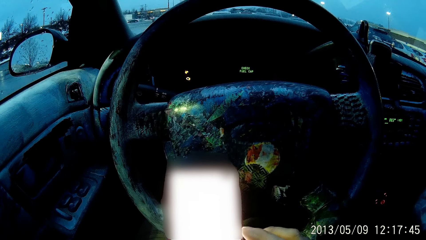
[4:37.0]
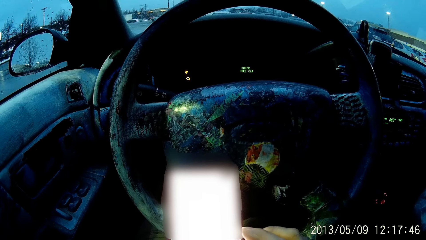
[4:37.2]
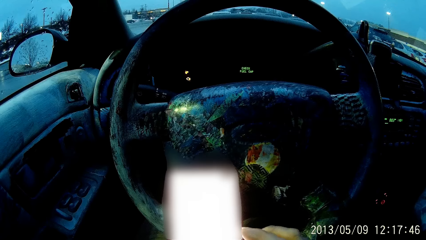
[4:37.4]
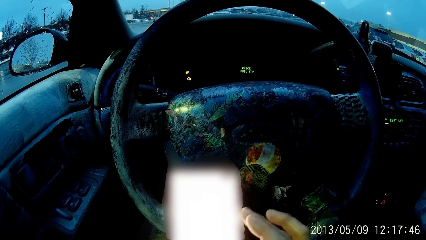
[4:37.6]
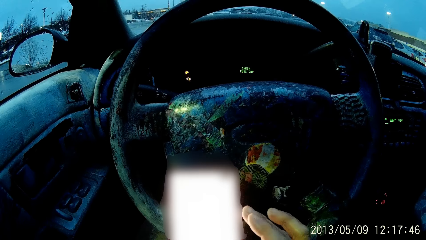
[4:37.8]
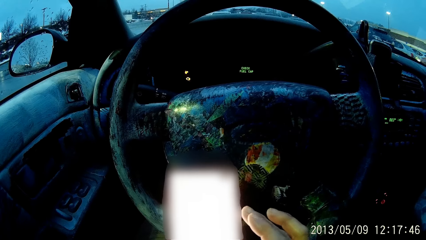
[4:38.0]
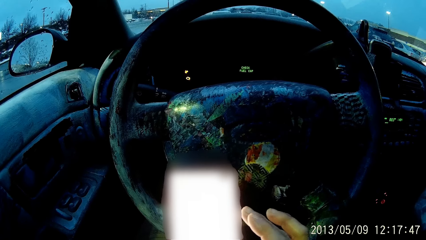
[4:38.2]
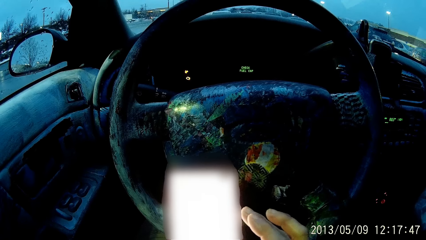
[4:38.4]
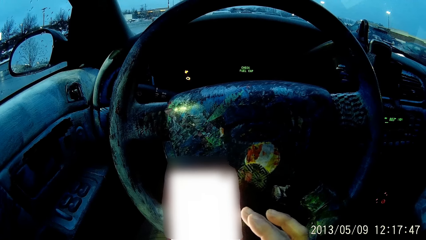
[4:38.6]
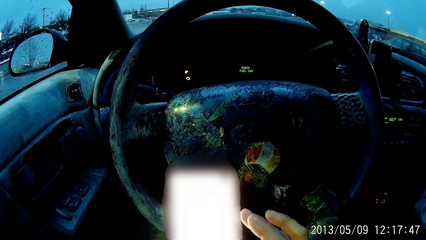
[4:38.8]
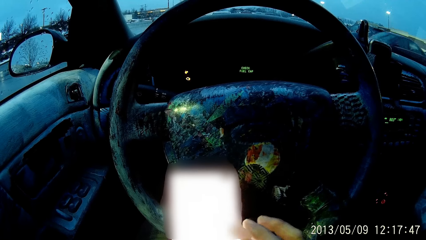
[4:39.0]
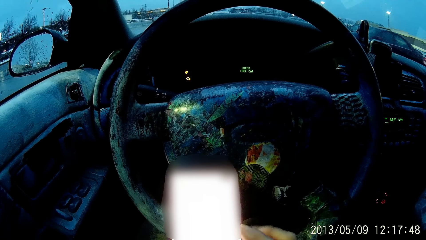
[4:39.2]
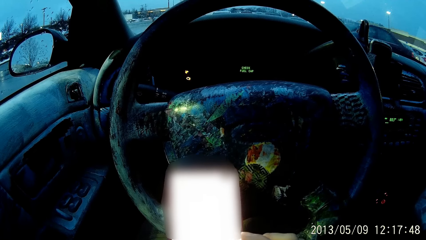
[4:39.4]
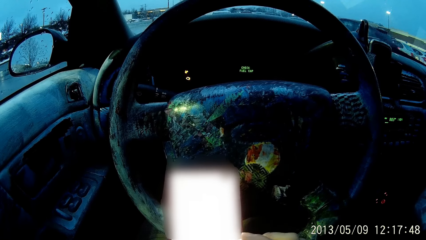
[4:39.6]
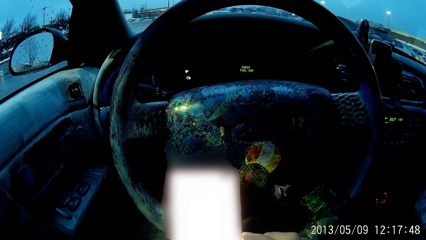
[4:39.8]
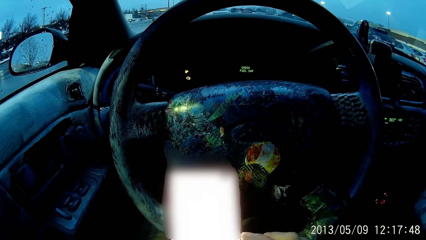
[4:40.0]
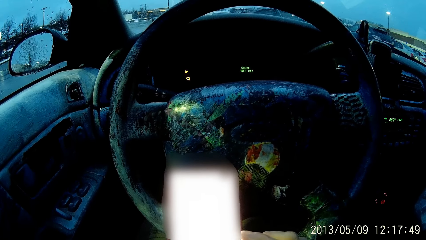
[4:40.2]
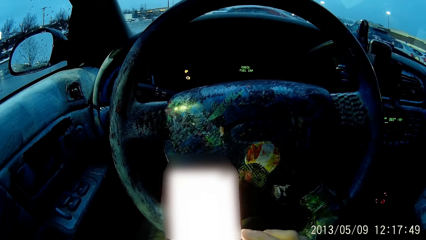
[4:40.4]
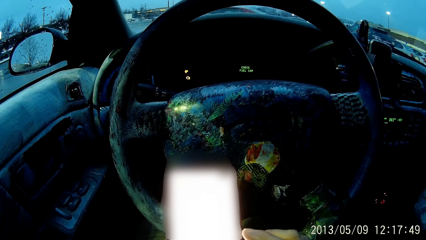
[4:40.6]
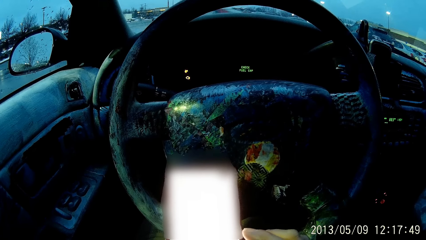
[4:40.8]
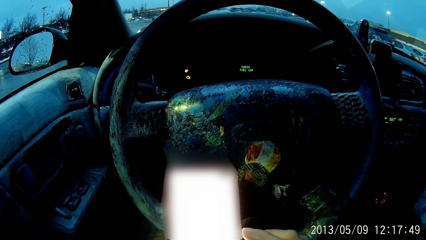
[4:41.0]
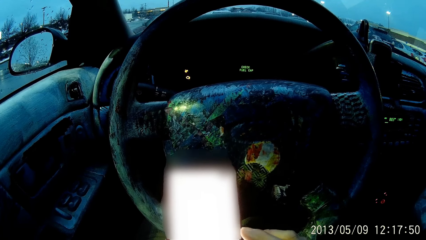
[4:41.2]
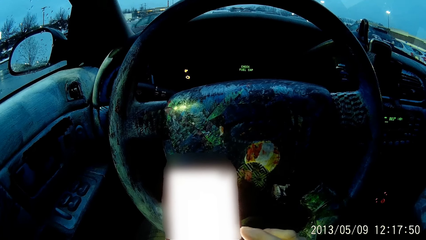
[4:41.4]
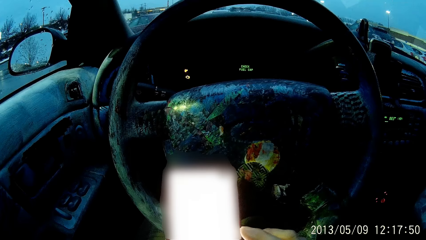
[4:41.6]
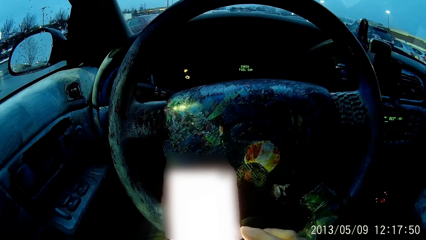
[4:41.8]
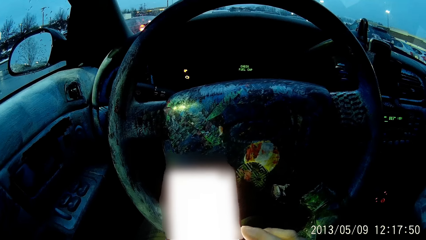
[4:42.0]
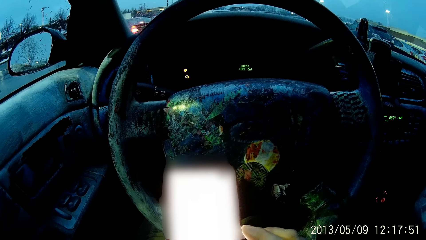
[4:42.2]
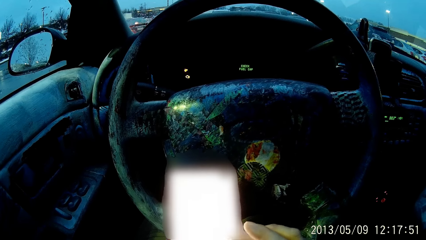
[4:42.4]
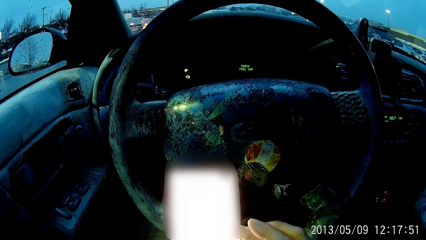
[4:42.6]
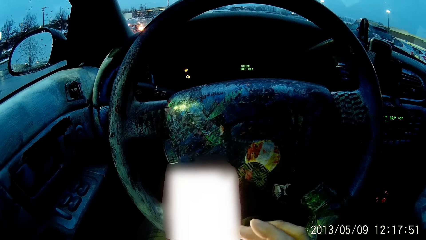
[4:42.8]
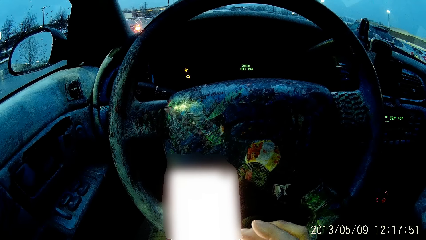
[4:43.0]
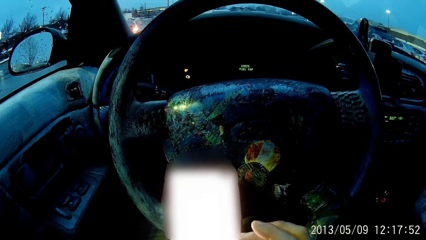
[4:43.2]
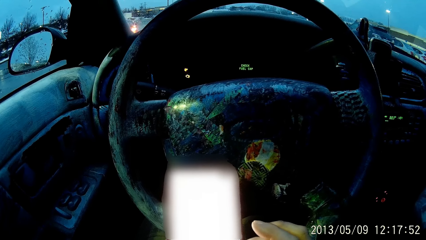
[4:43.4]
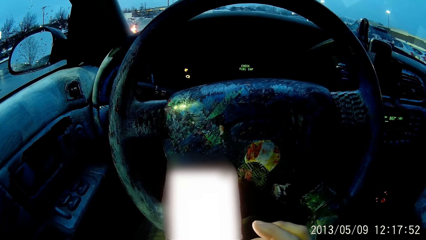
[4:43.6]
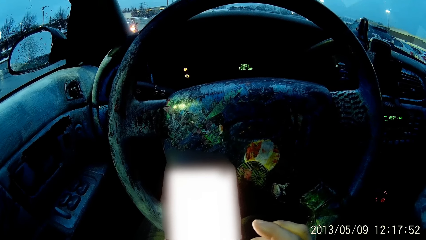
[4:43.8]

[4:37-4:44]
The camera wearer scrolls the phone using the right hand.

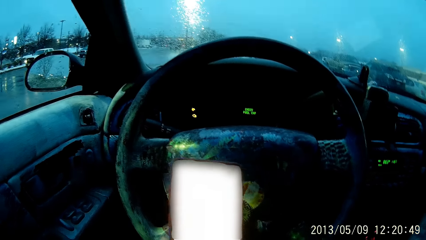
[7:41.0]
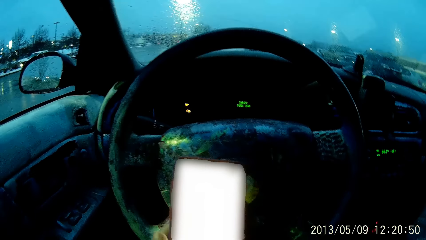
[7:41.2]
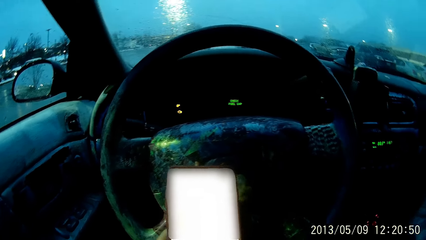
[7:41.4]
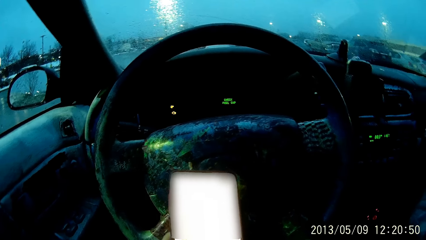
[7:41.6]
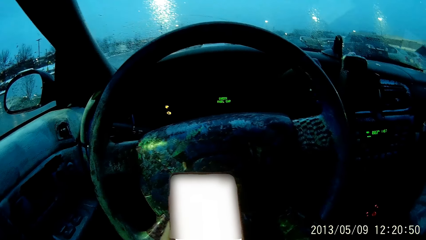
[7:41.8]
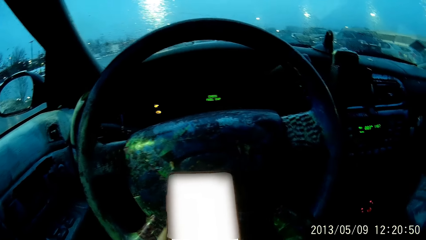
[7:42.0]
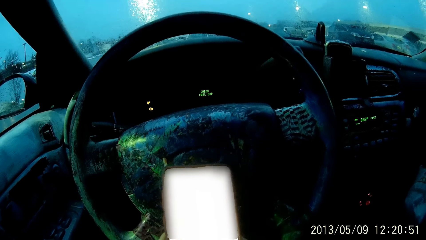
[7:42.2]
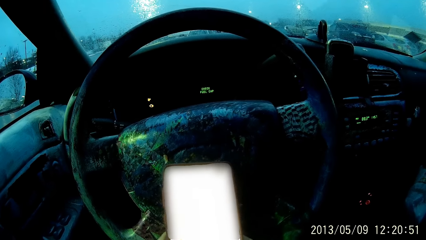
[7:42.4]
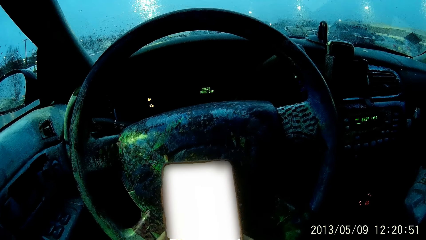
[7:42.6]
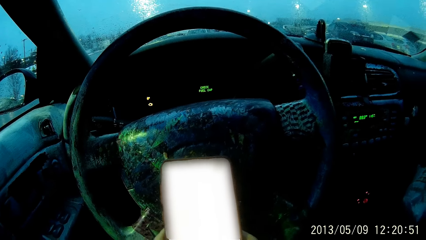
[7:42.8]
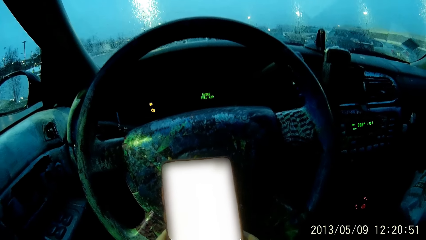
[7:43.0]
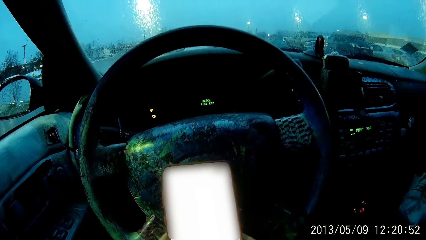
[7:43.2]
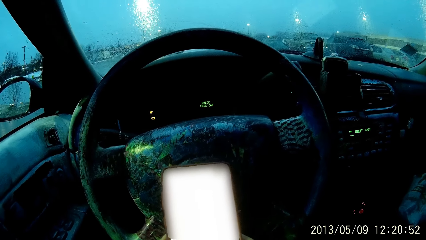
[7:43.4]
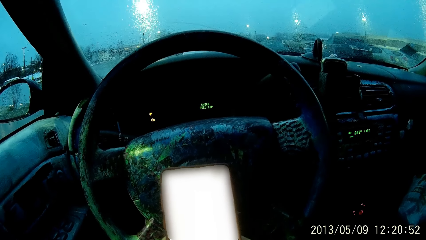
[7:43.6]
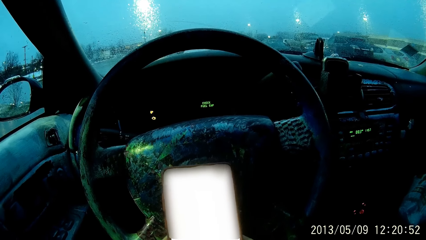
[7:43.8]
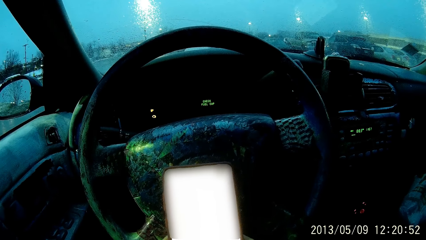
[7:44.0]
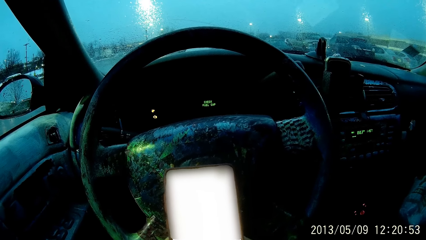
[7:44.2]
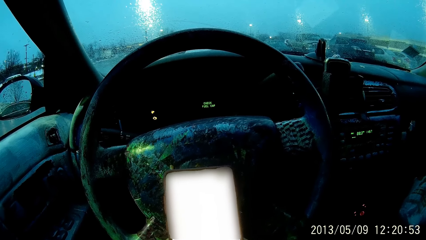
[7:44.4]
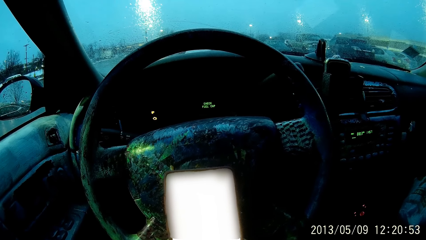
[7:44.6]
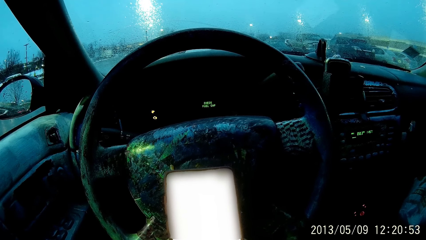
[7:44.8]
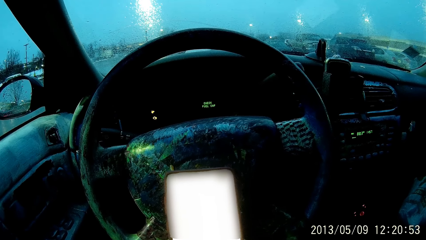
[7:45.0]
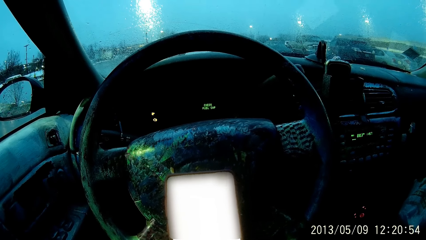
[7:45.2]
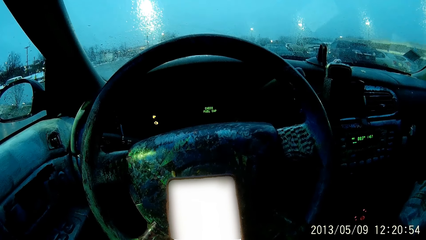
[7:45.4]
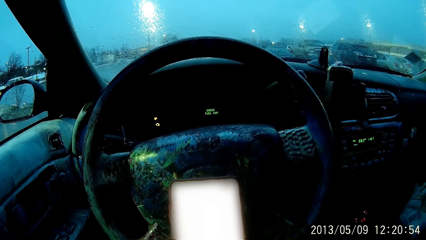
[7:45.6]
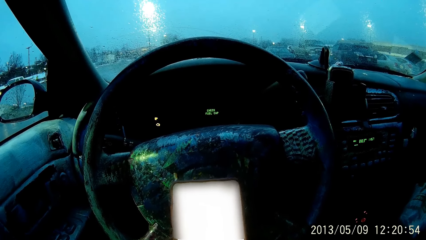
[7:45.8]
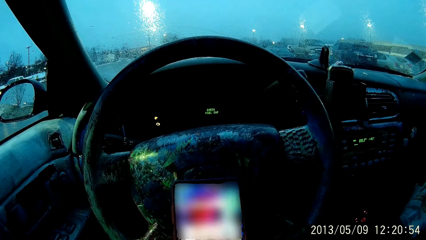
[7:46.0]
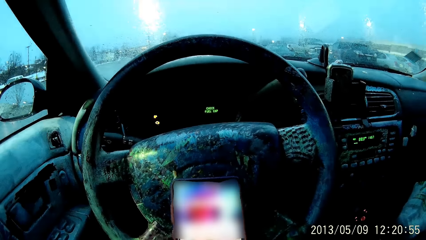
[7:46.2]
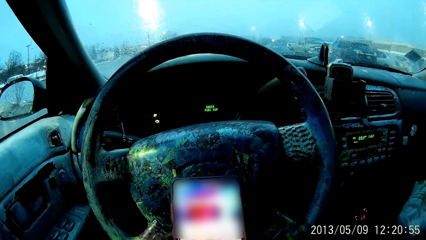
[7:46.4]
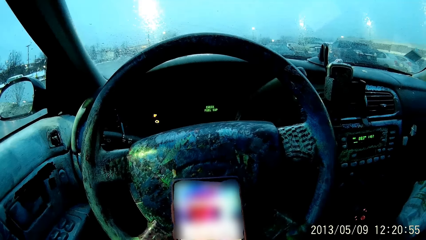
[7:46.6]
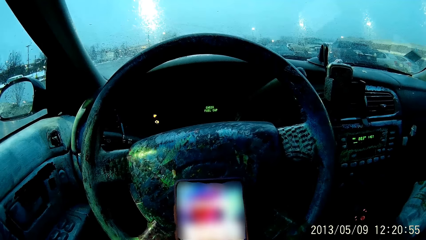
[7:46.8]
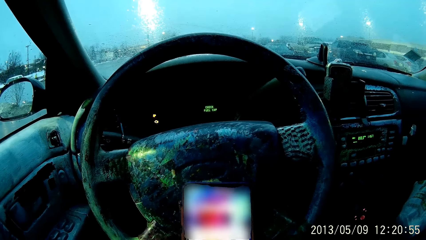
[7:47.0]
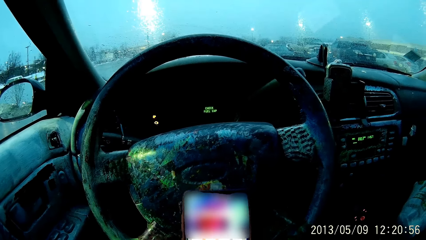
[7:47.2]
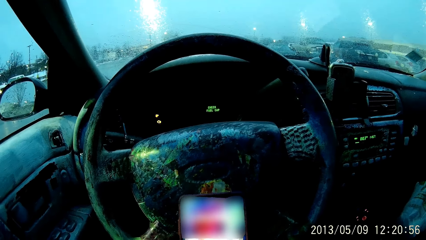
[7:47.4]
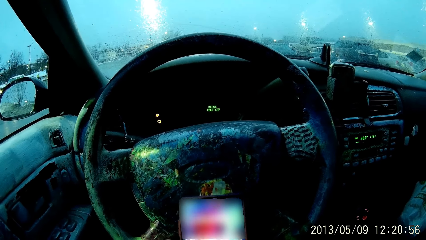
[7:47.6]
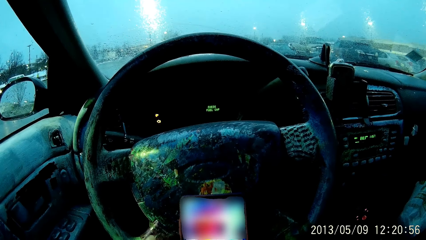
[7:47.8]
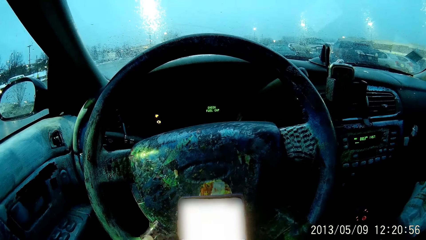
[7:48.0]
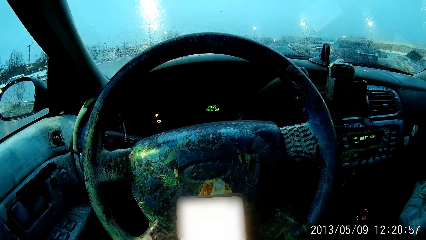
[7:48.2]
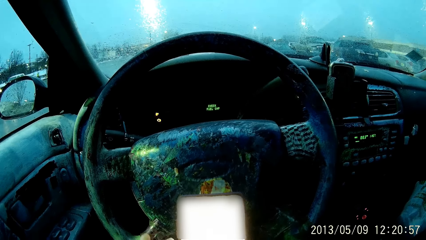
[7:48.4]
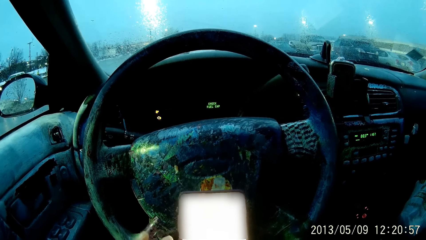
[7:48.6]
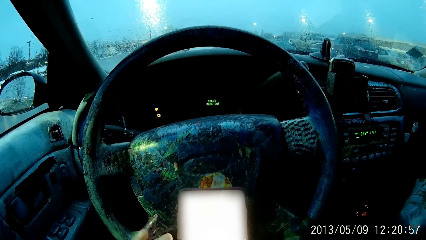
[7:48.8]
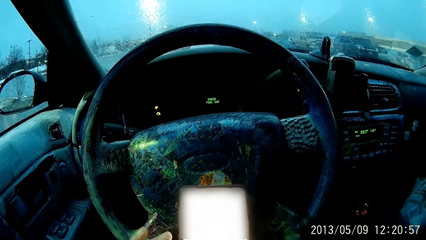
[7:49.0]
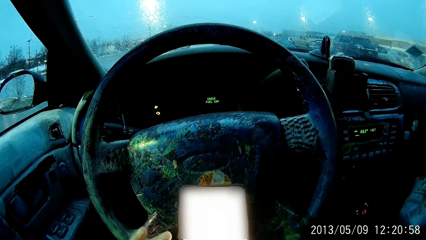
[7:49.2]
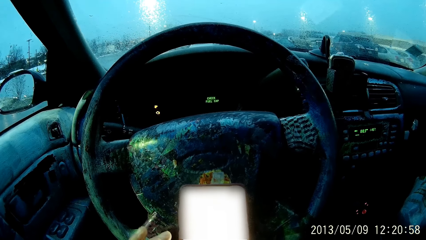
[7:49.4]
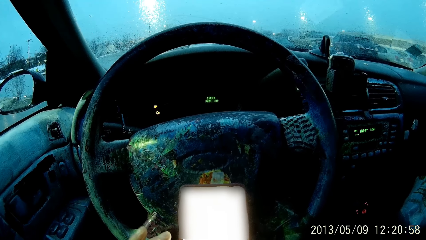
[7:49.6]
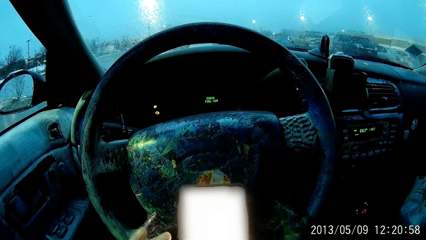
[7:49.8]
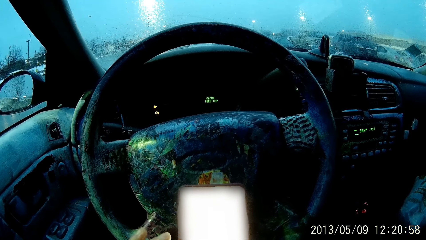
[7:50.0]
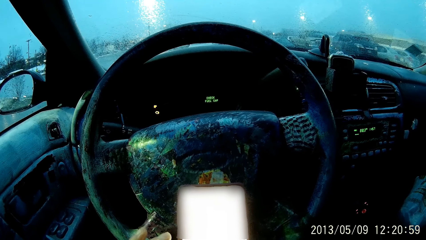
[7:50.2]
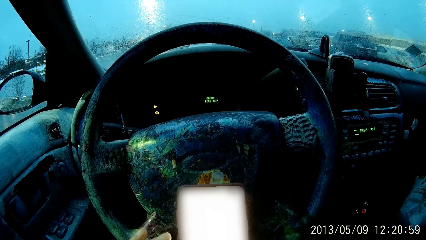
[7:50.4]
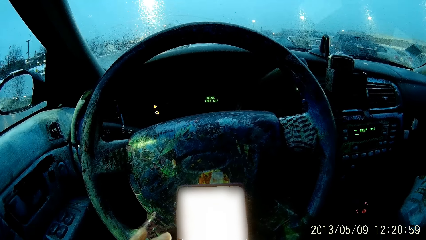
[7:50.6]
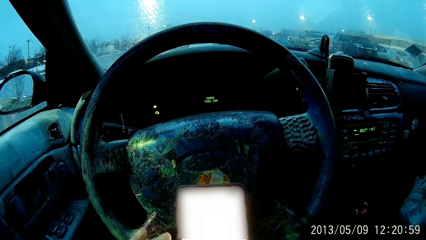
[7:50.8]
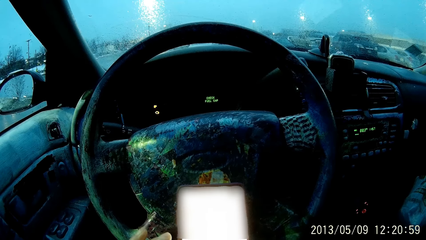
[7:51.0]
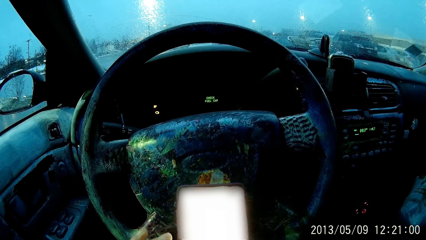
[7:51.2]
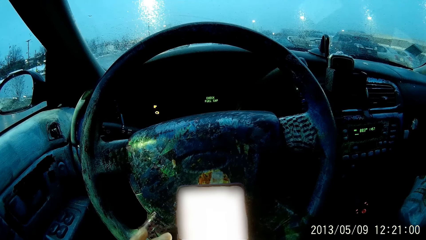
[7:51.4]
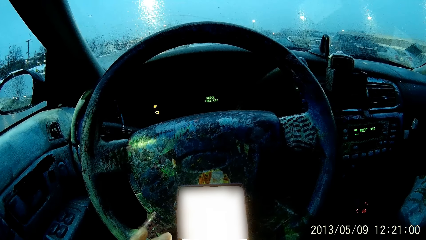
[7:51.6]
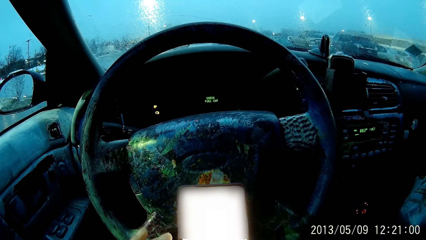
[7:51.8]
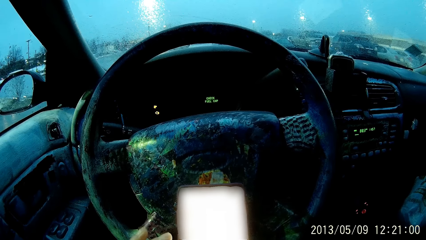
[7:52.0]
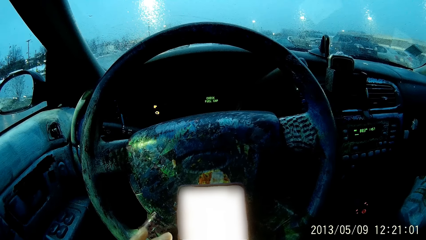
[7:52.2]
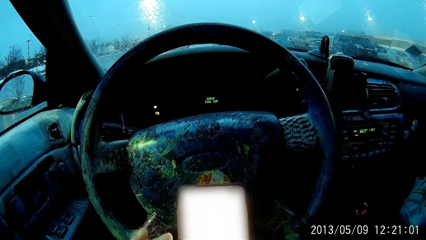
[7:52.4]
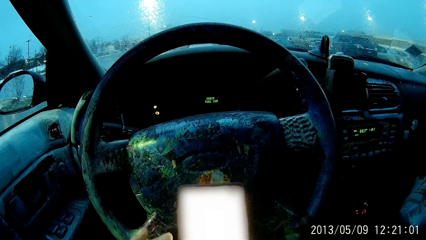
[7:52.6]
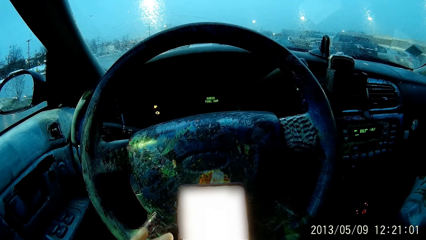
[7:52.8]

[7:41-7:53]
The camera wearer holds the phone with both hands. He scrolls through the phone using his left hand.
